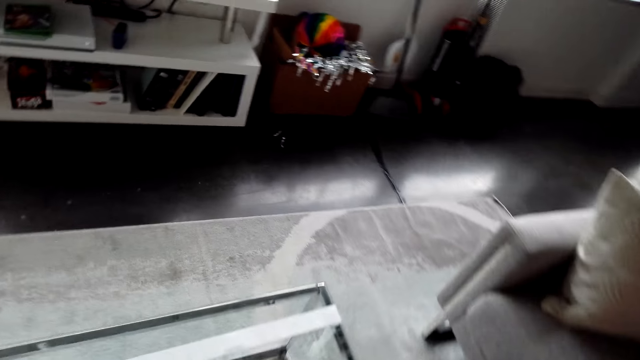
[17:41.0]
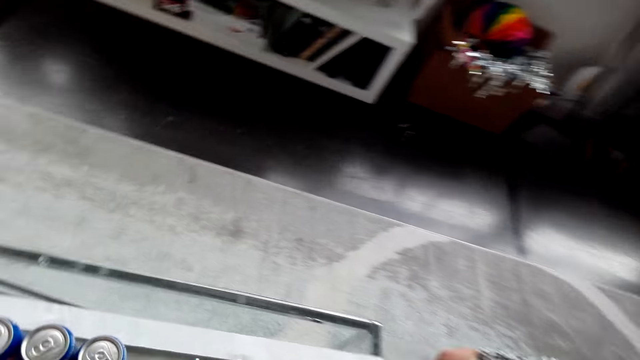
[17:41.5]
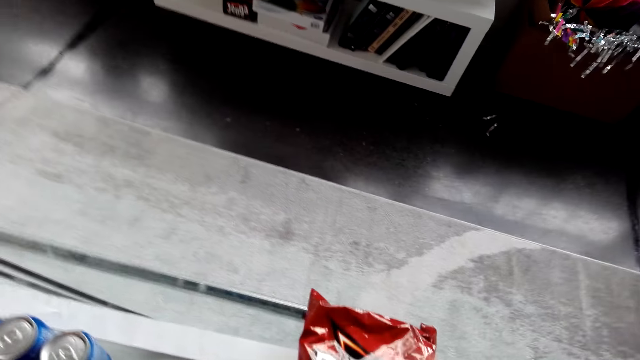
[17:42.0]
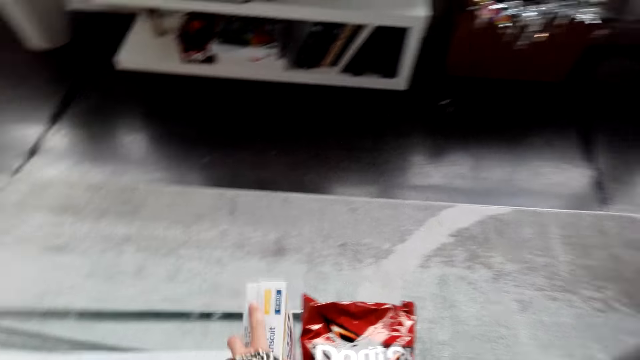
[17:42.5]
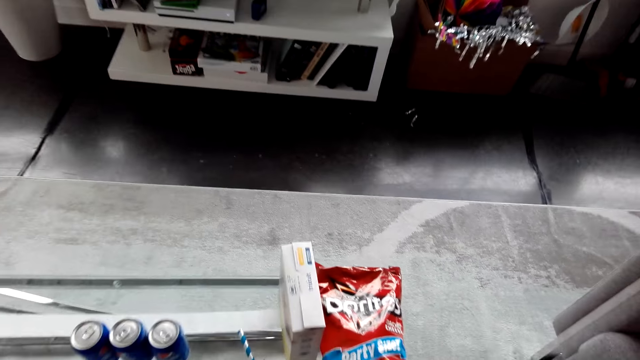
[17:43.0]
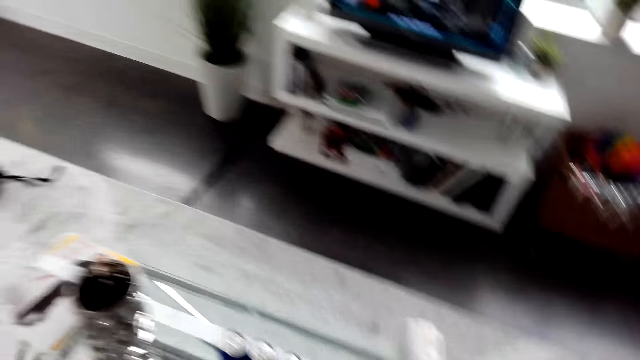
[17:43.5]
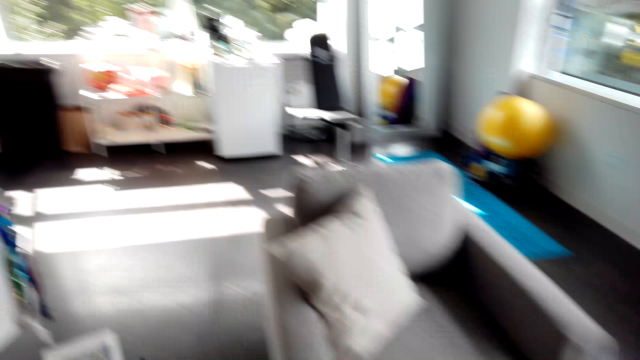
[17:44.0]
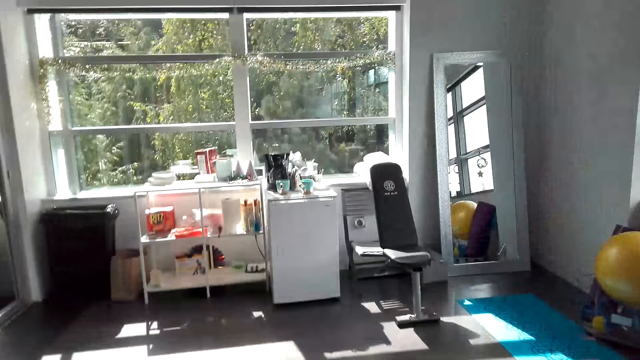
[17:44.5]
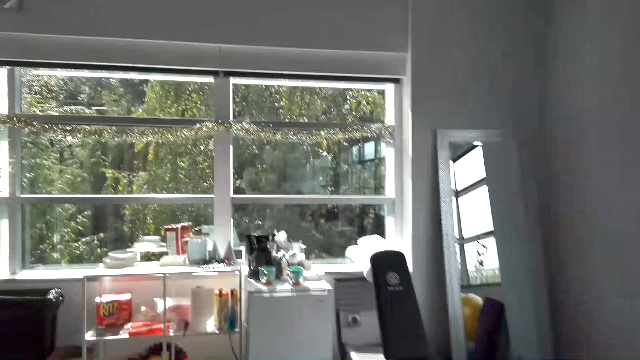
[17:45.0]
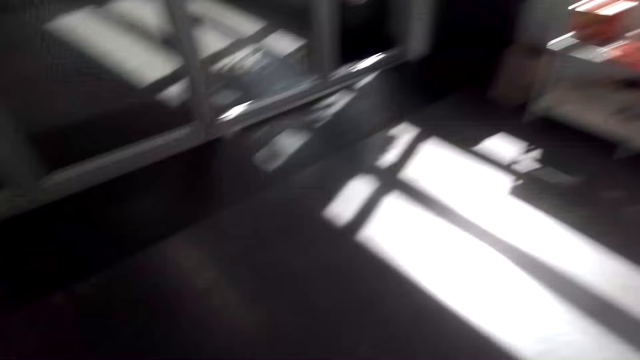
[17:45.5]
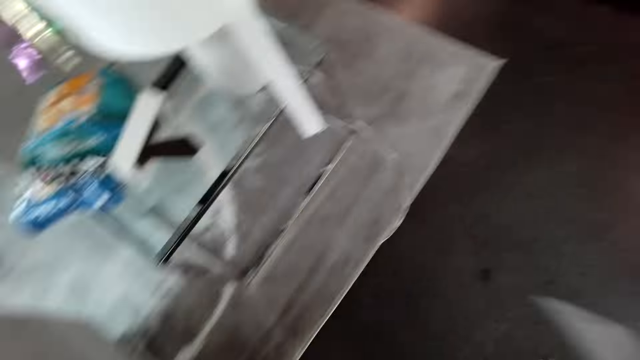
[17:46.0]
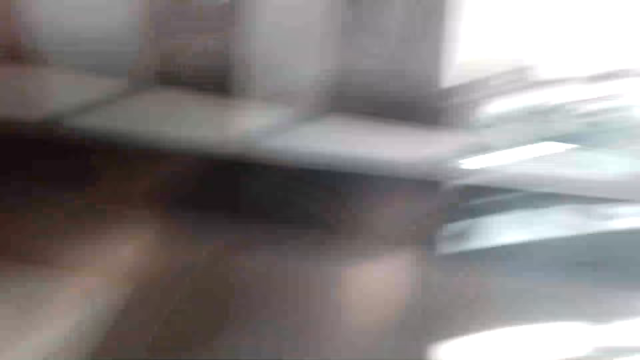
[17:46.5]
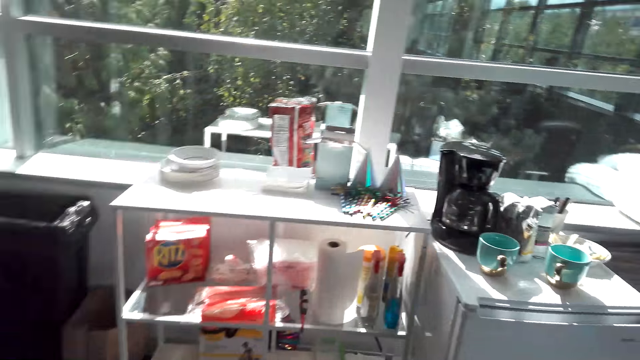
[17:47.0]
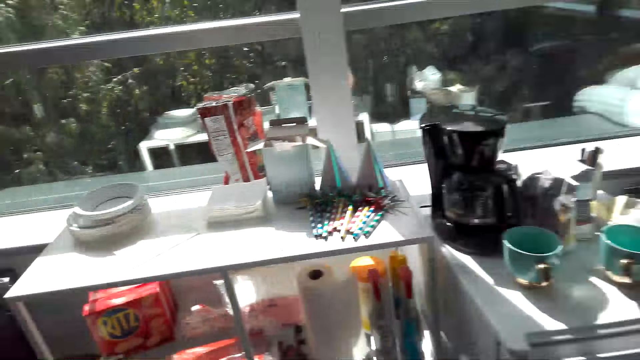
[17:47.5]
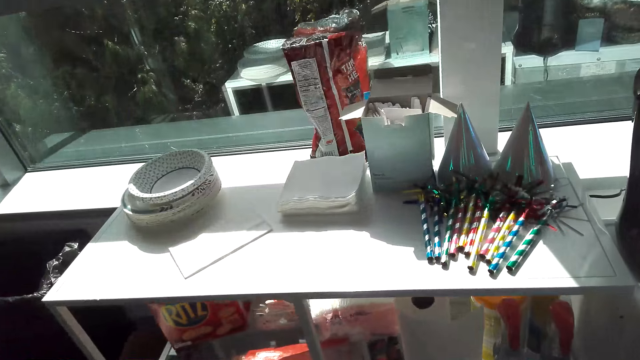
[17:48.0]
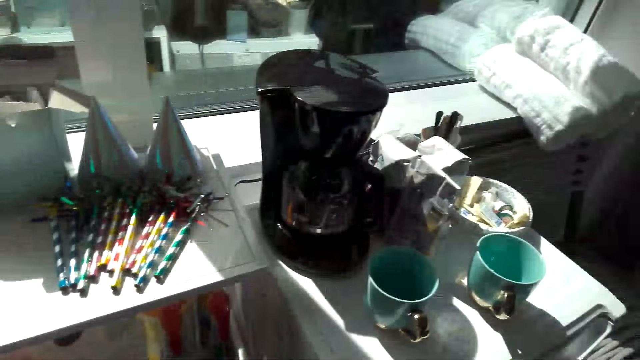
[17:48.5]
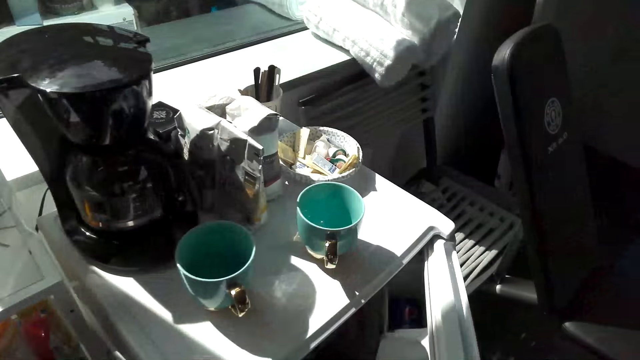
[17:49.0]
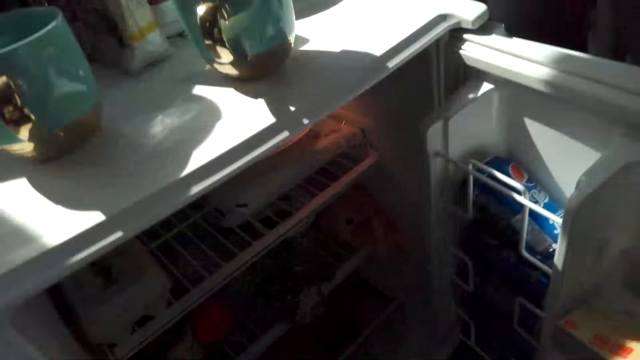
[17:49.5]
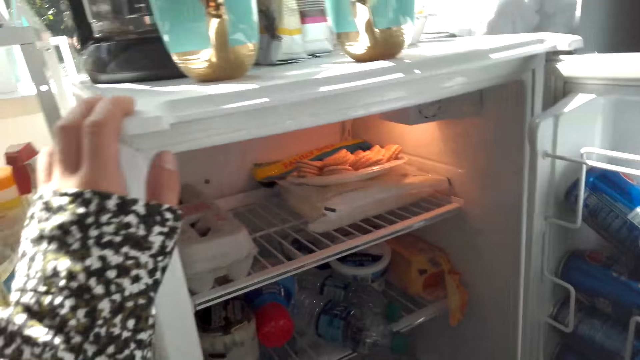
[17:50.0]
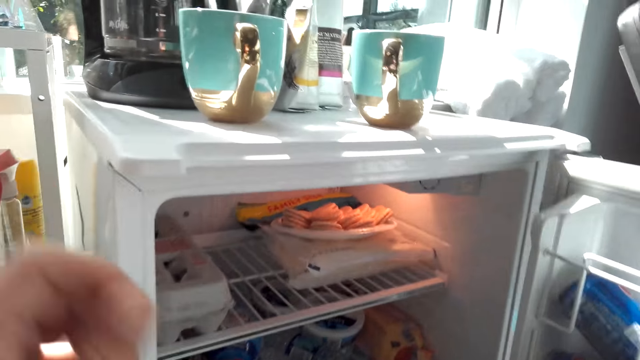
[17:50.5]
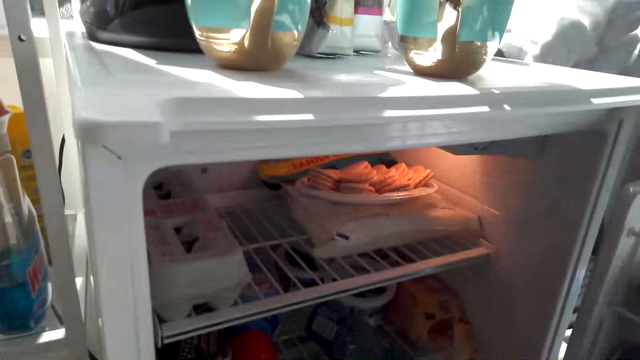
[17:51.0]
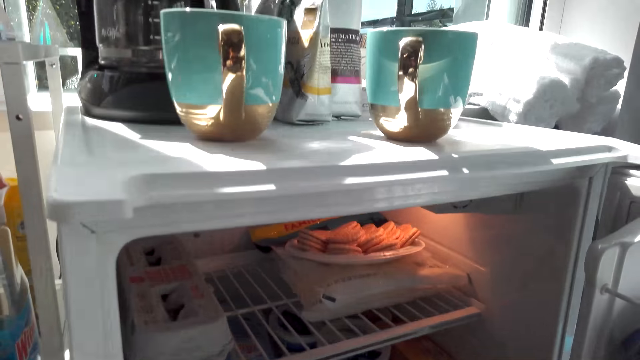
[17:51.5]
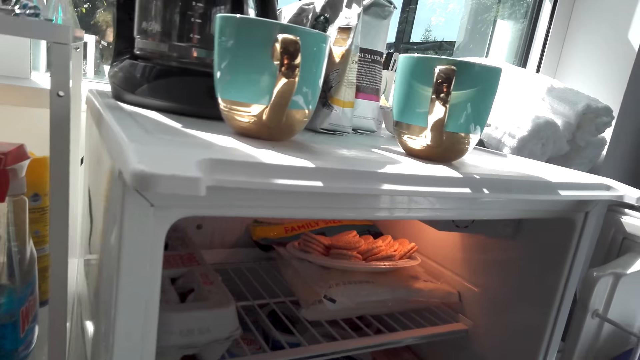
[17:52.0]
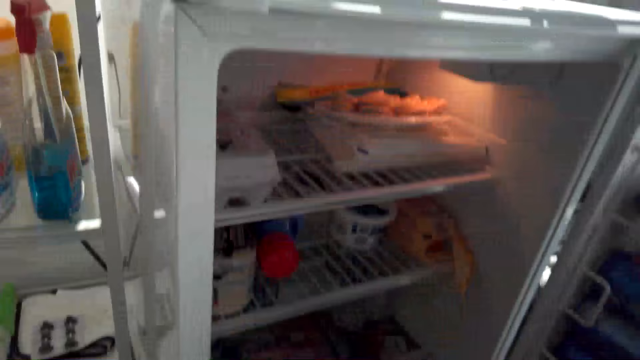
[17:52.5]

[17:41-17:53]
The camera wearer puts snacks on the table. They walk in the house and open the fridge.

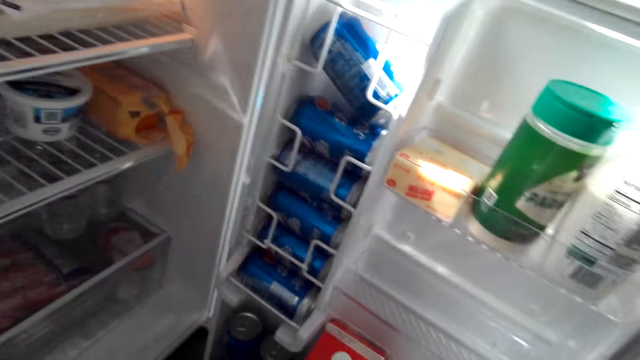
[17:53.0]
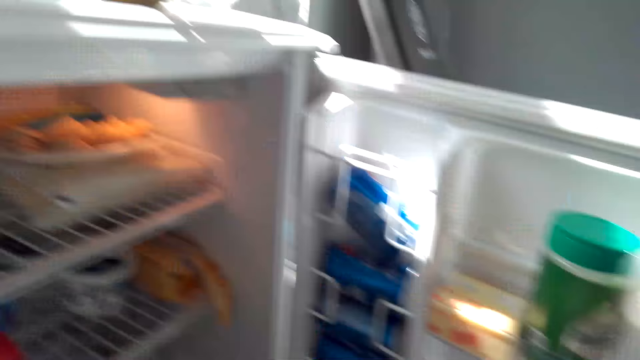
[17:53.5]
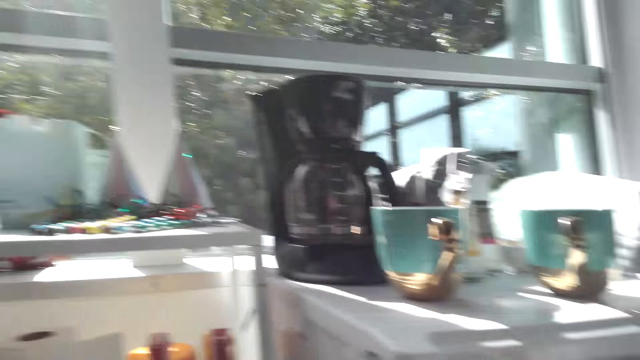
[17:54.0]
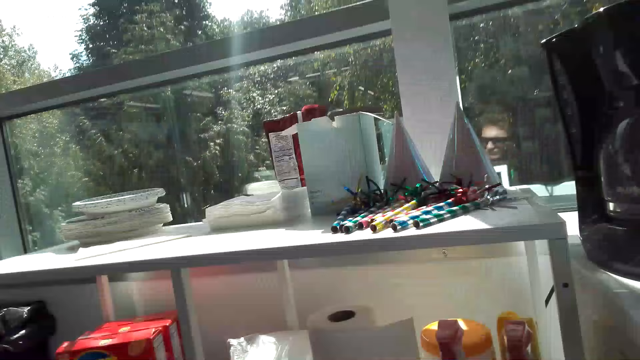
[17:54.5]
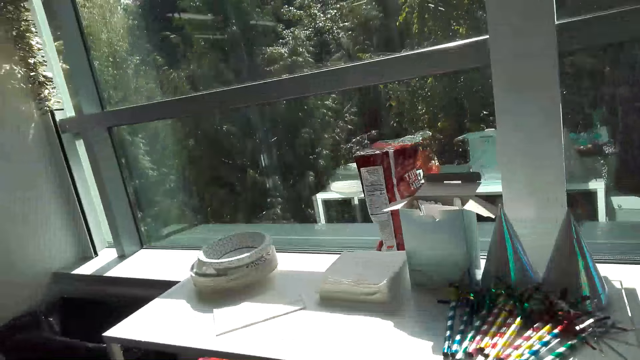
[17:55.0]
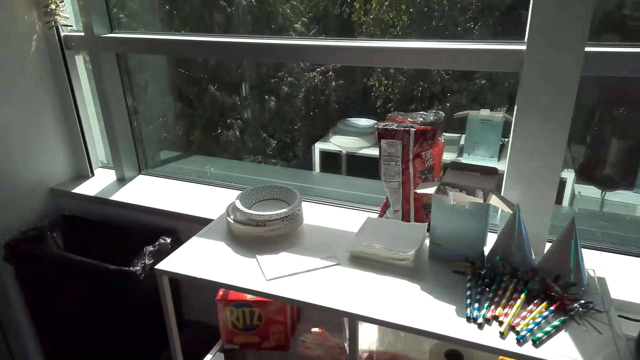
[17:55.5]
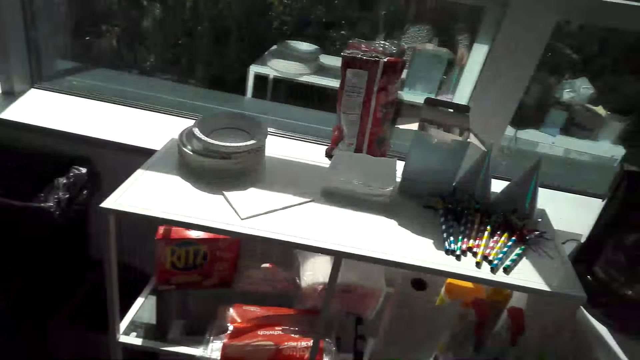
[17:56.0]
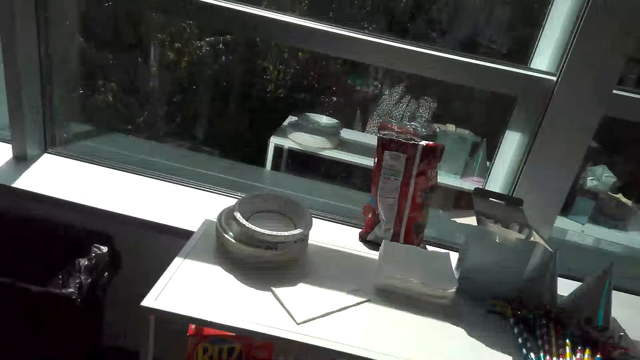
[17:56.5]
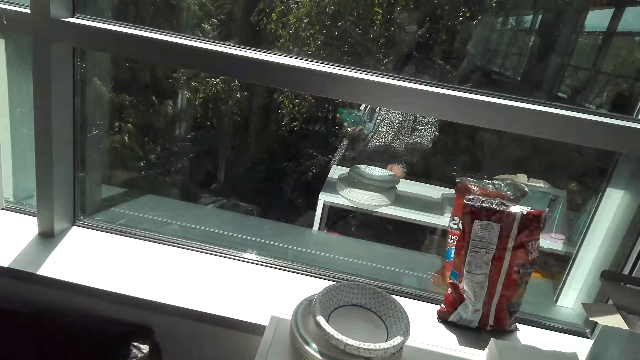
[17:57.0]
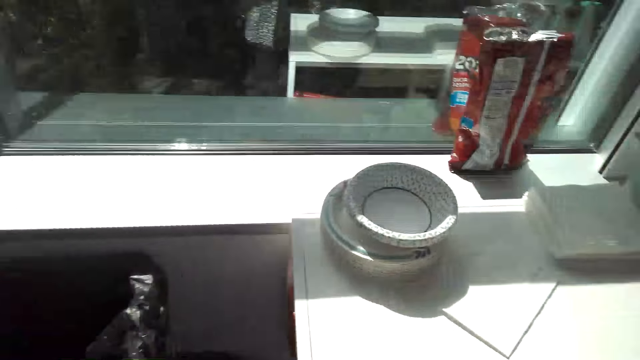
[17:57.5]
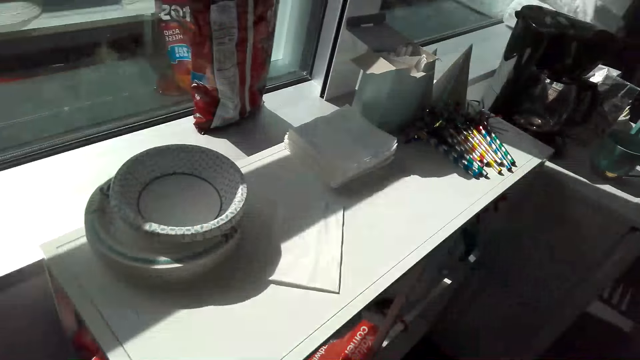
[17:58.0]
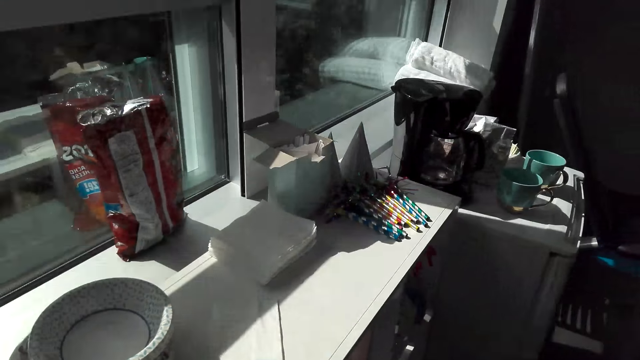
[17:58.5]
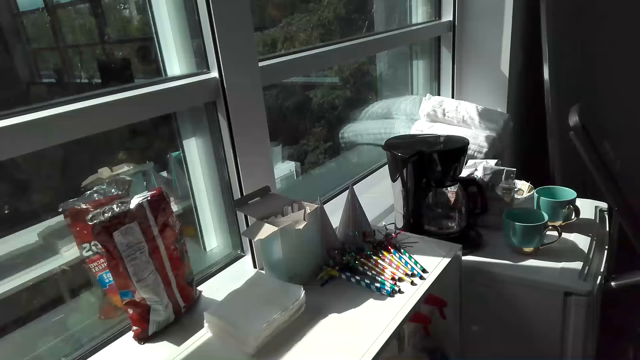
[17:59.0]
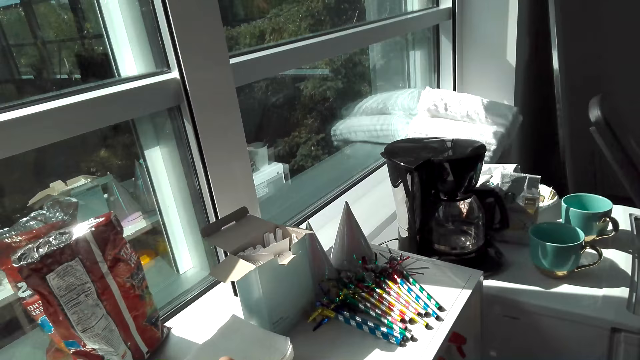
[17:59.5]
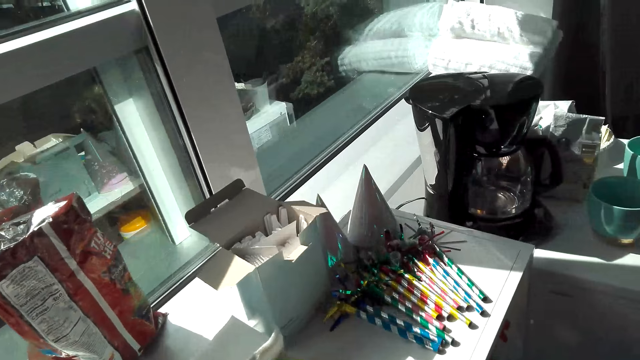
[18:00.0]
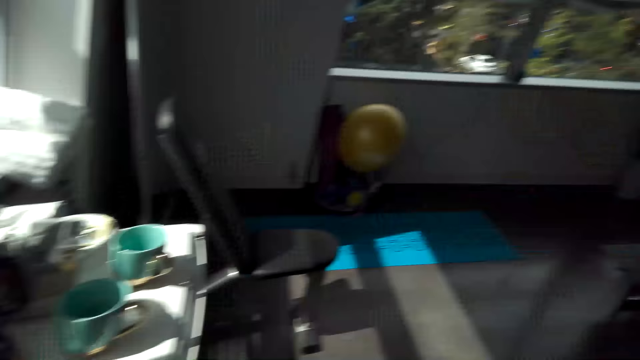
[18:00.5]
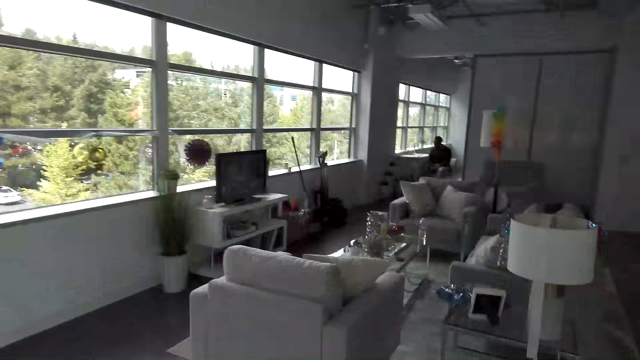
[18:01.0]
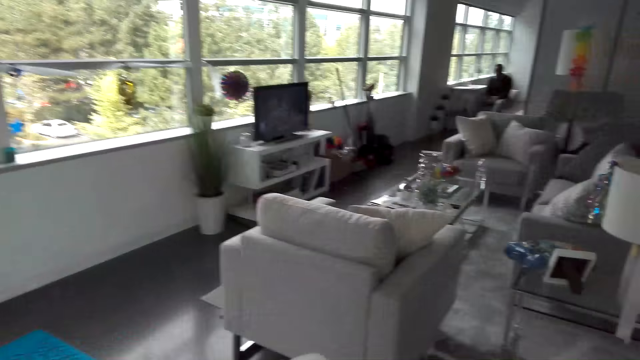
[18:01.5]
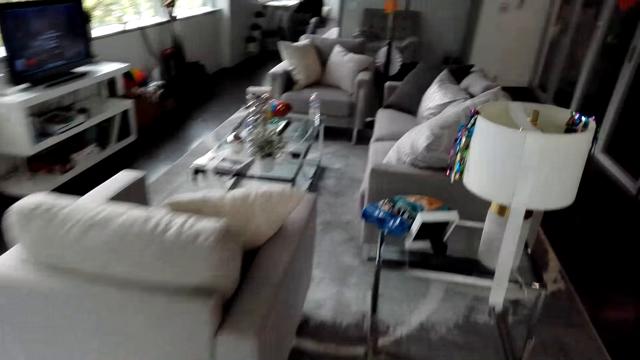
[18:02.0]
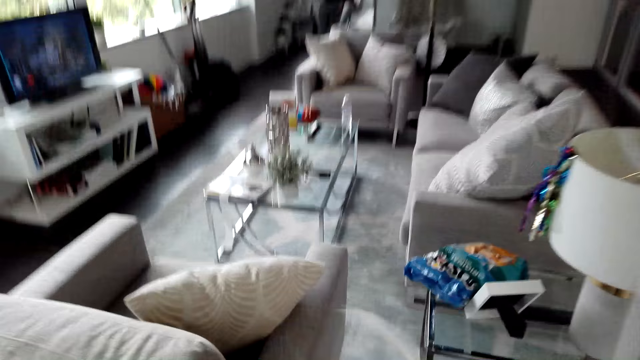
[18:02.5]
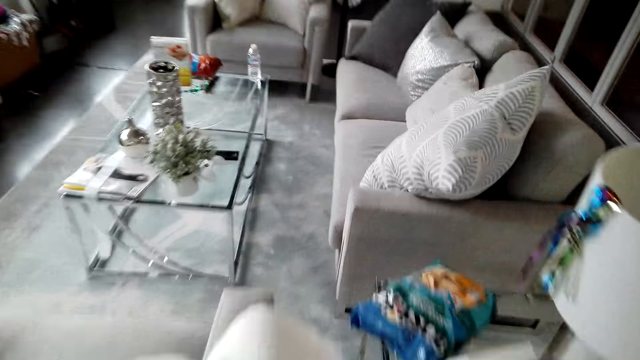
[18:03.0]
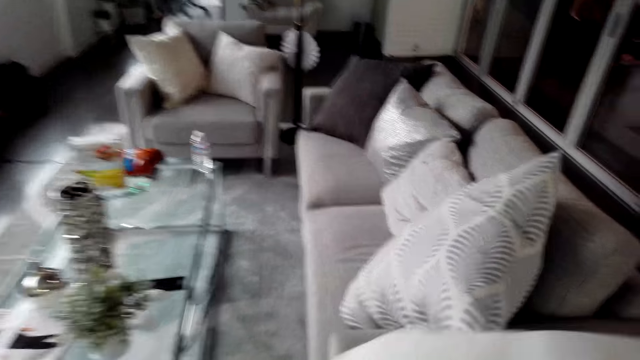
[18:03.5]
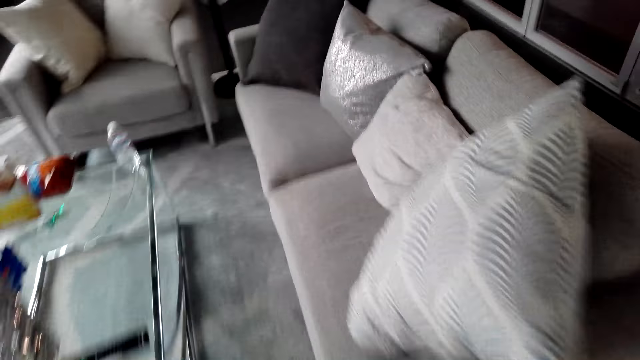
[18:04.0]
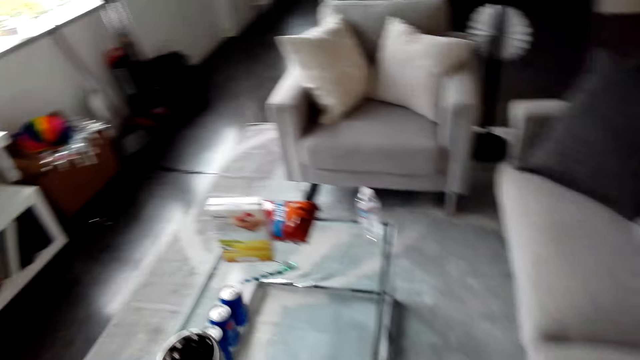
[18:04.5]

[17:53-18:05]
The camera wearer stands up. They stand beside the shelf. They walk in the house.
